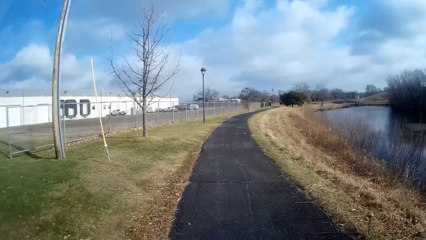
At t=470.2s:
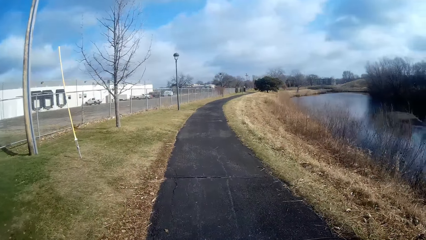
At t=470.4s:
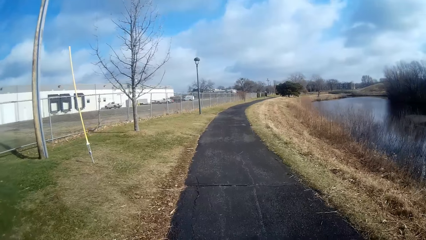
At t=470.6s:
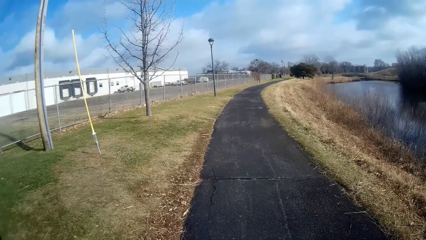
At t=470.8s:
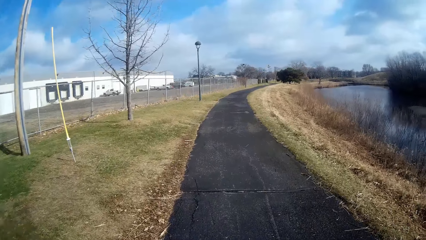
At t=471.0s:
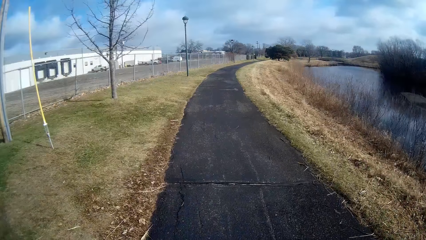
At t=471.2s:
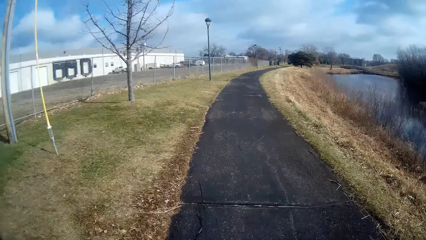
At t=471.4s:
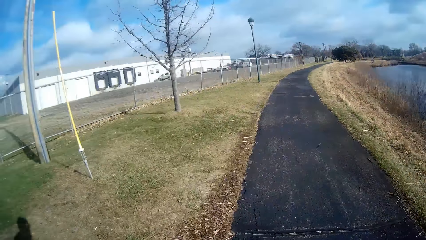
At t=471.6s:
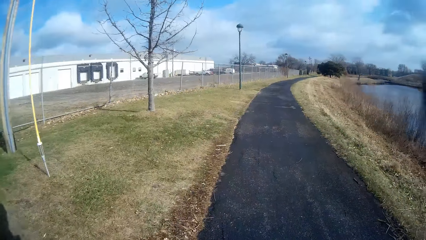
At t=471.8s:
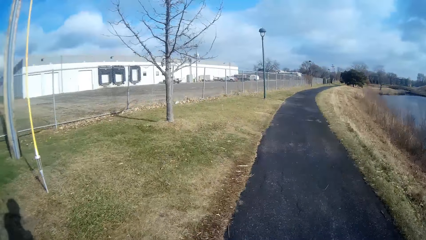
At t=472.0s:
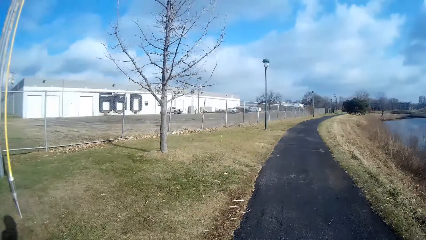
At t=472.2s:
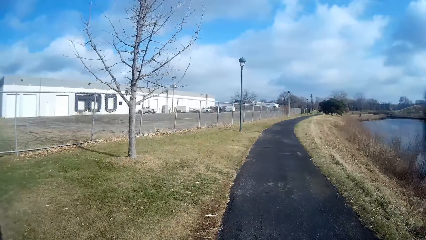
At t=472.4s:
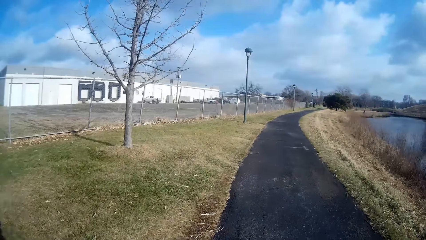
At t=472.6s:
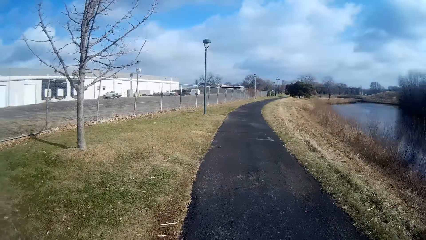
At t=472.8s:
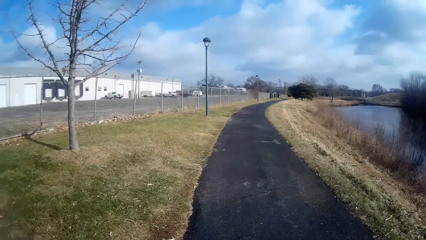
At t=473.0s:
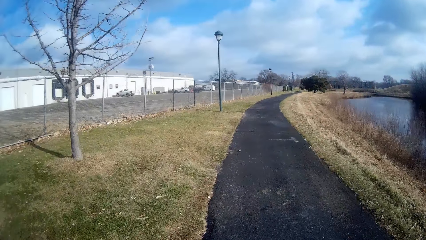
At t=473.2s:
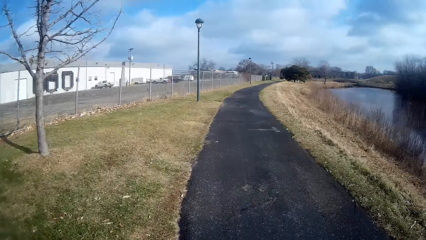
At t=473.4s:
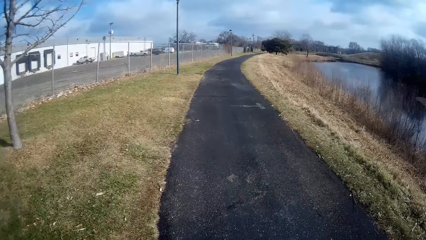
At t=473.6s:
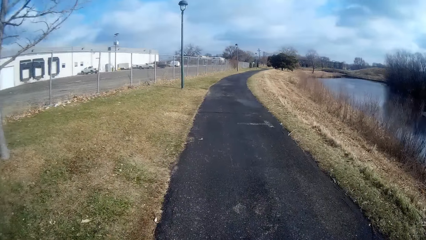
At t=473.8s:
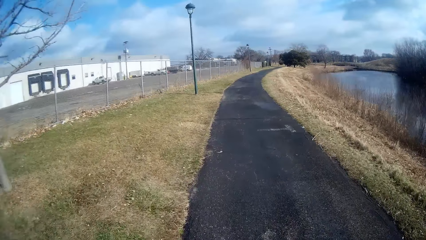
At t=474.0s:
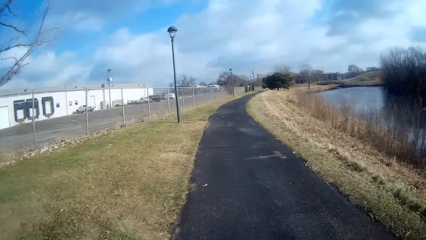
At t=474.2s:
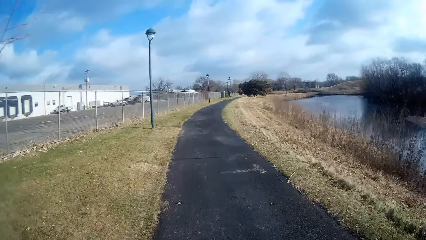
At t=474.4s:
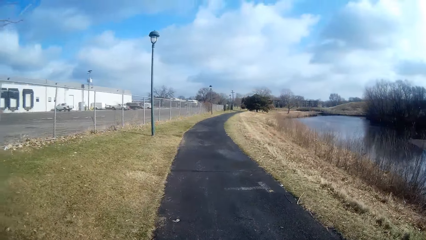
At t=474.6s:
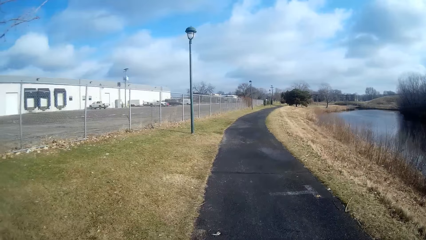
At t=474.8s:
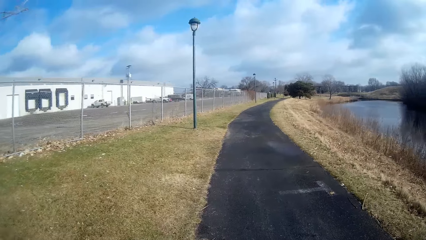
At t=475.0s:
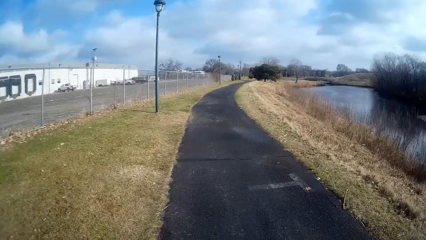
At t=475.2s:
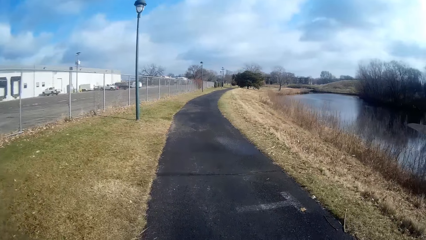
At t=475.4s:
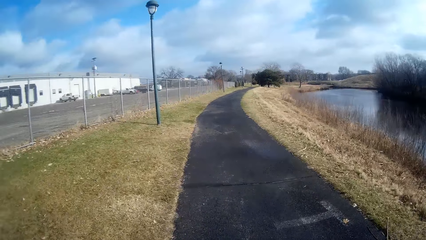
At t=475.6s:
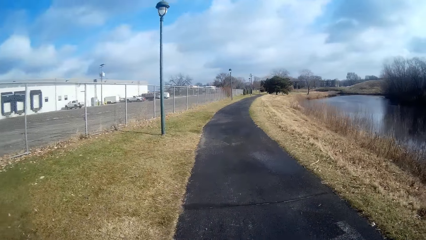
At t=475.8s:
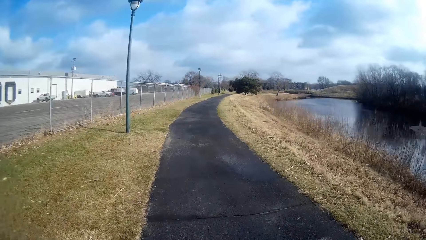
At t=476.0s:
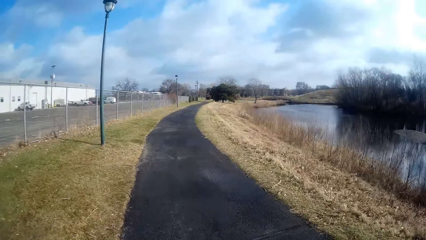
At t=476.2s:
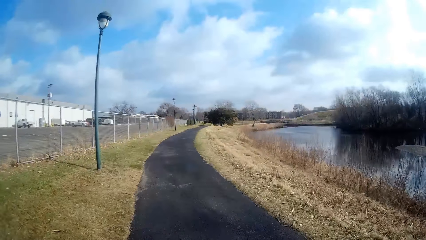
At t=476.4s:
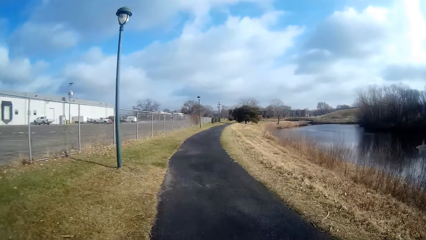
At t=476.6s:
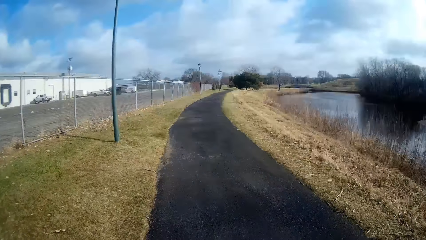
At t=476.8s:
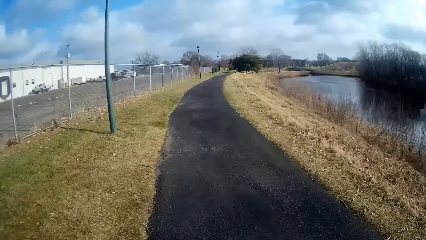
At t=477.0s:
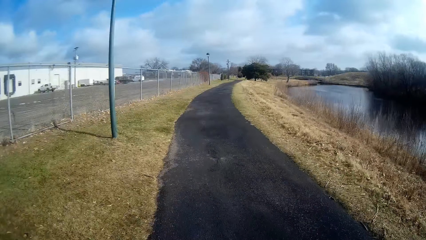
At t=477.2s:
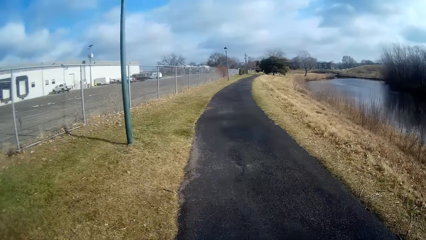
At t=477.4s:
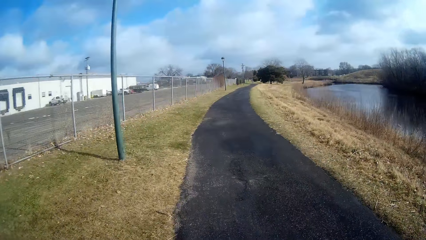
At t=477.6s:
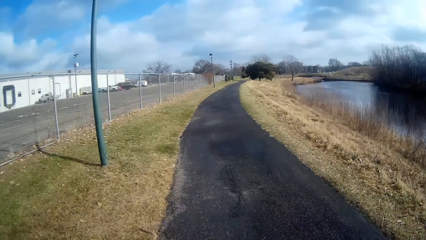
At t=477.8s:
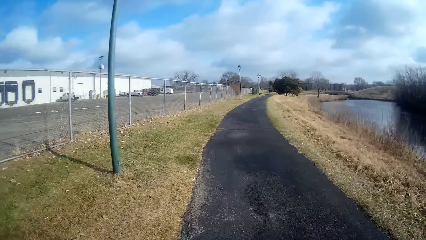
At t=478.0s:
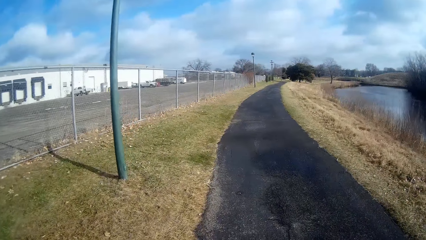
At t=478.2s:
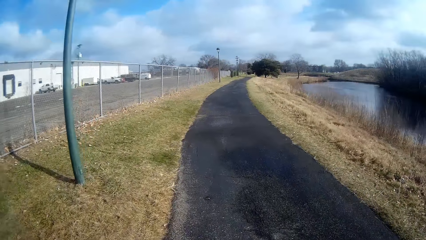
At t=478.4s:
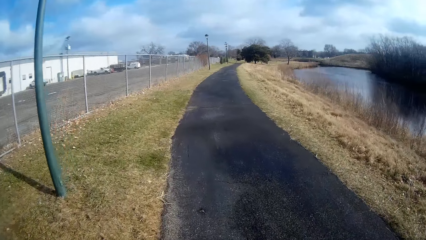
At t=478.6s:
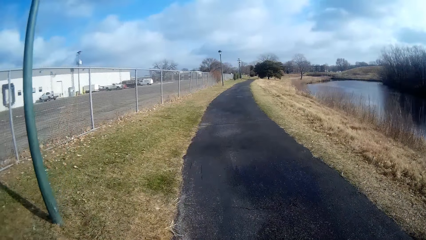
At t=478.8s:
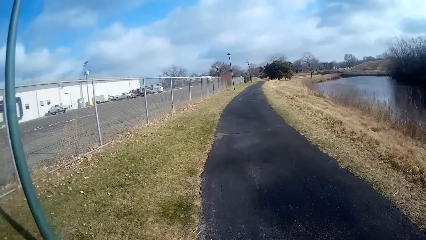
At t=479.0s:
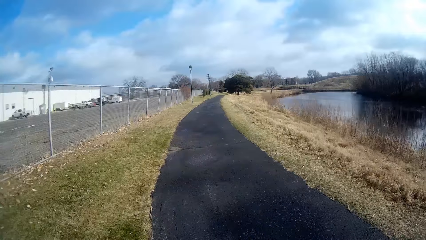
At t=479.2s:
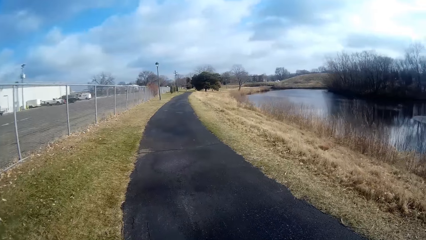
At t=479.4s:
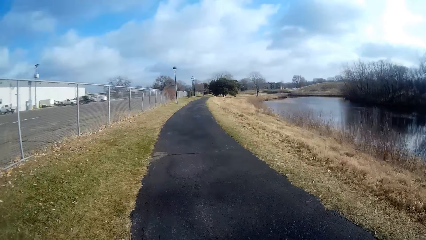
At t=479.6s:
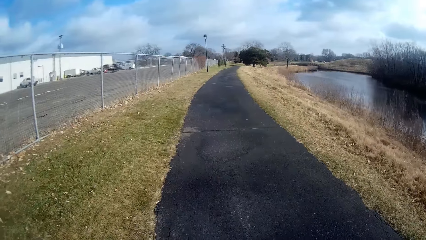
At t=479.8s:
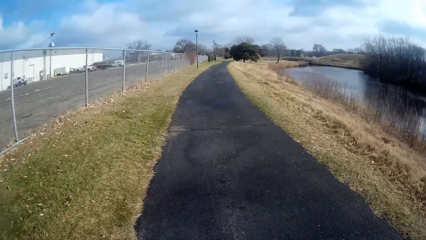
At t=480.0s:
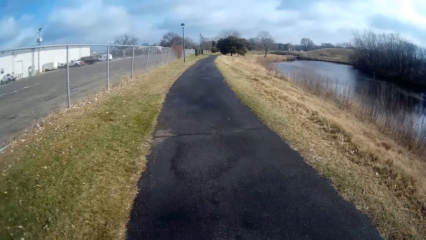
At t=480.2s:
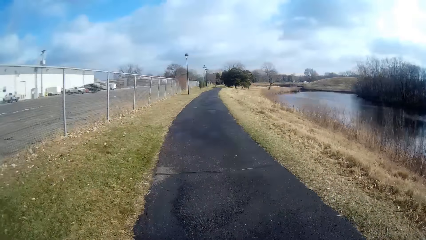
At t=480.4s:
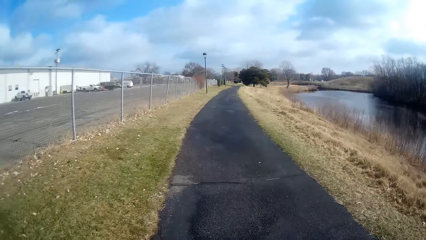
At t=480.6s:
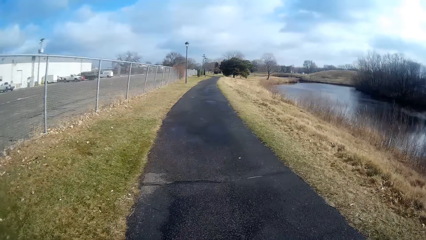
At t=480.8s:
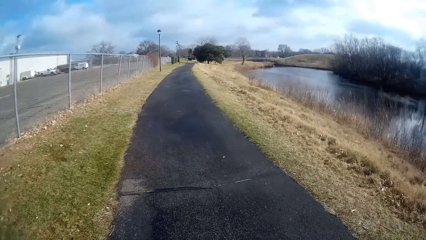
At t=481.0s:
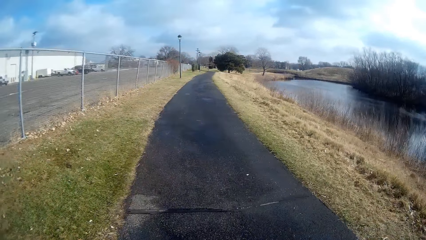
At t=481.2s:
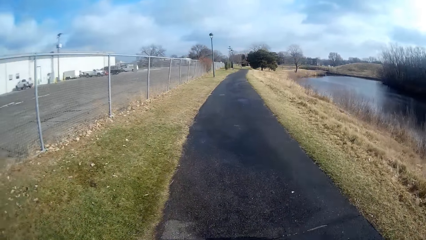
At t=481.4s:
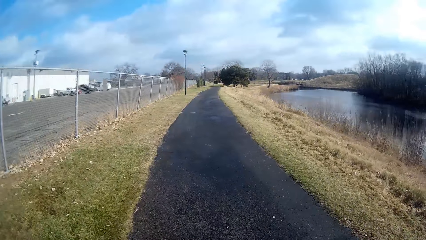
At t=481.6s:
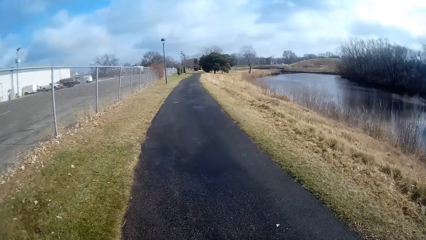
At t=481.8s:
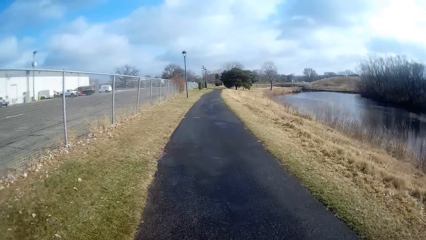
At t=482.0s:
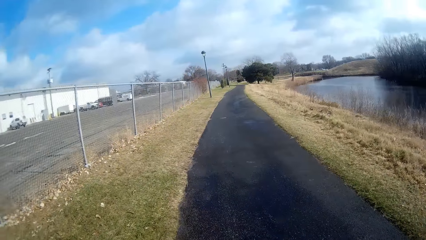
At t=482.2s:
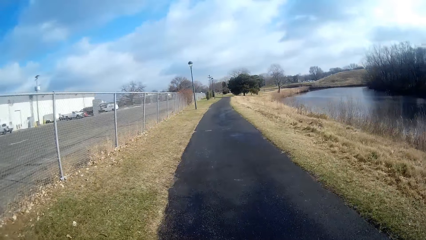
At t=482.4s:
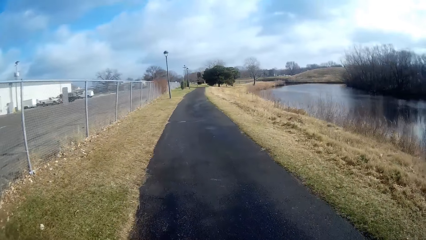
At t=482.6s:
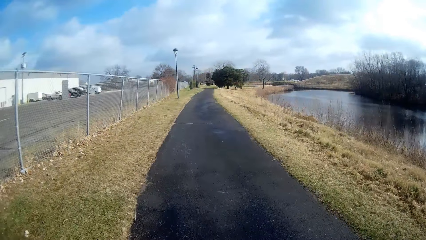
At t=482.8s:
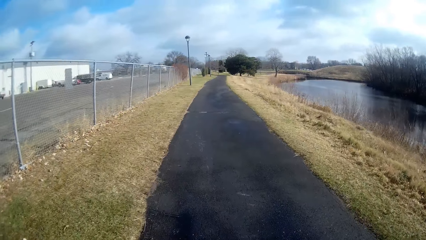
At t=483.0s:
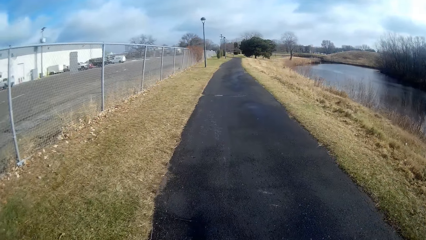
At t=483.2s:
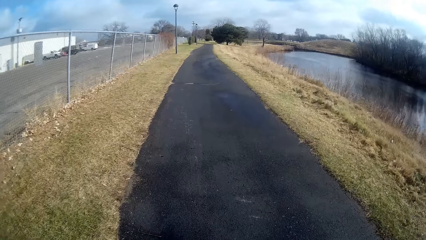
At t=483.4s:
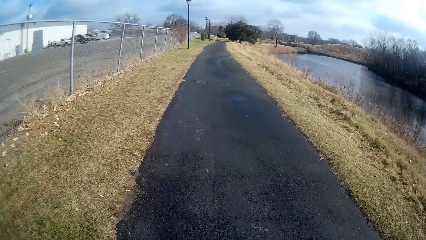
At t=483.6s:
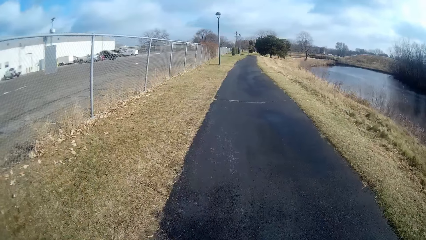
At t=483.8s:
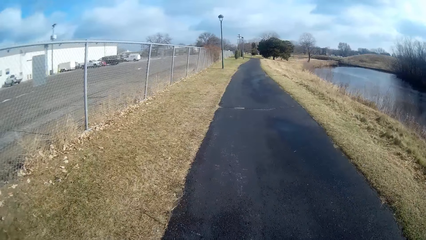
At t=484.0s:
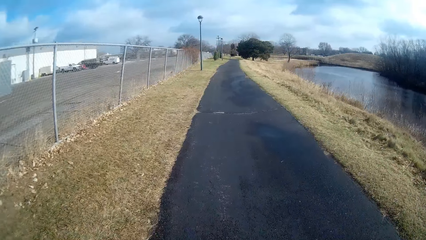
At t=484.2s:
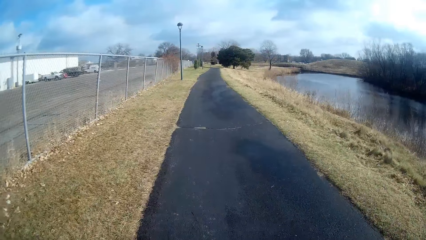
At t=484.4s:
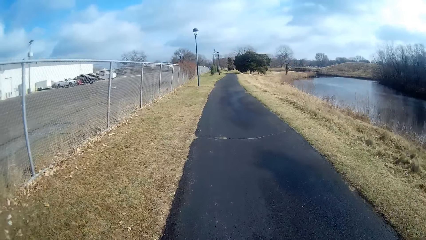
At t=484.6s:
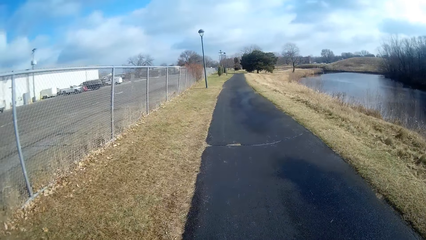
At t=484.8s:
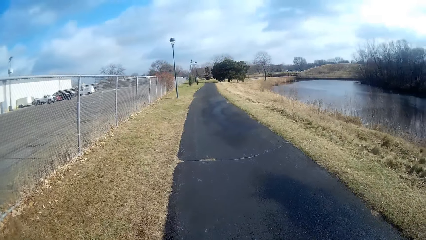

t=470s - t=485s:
The camera wearer coughs. They jog with a person on the road. They converse with the person on their way.
